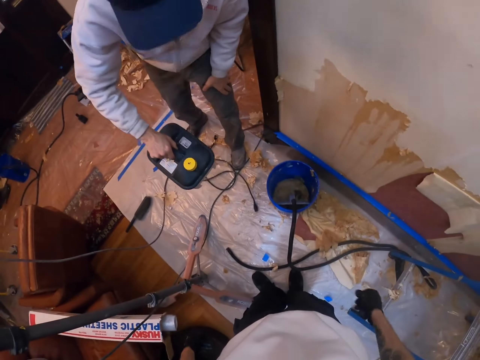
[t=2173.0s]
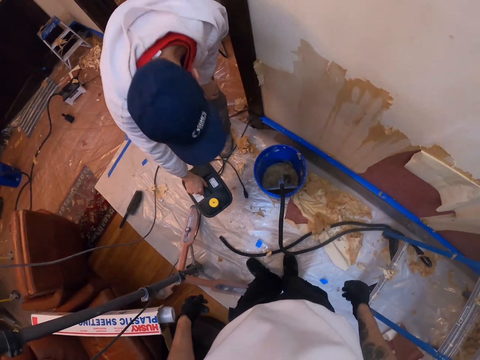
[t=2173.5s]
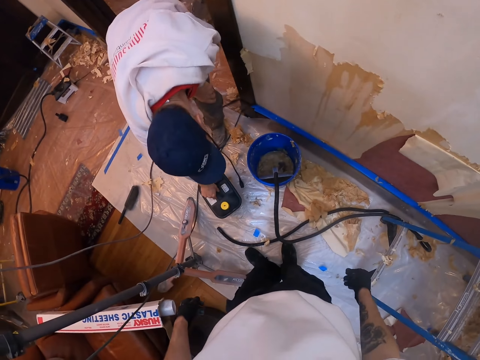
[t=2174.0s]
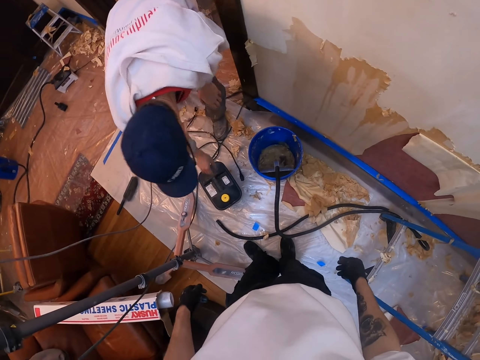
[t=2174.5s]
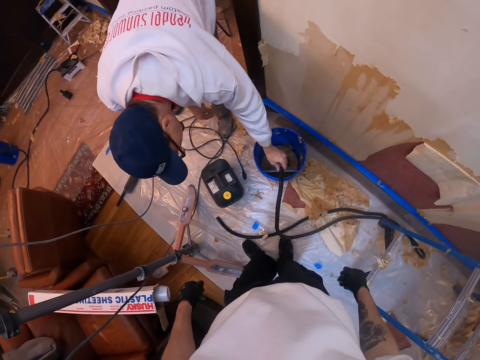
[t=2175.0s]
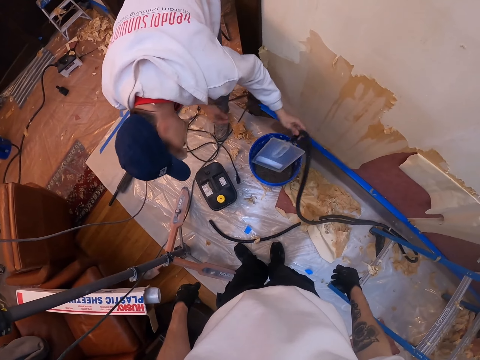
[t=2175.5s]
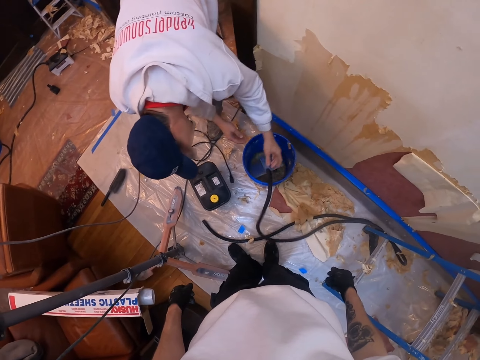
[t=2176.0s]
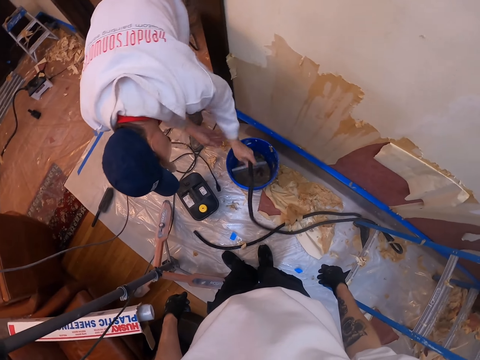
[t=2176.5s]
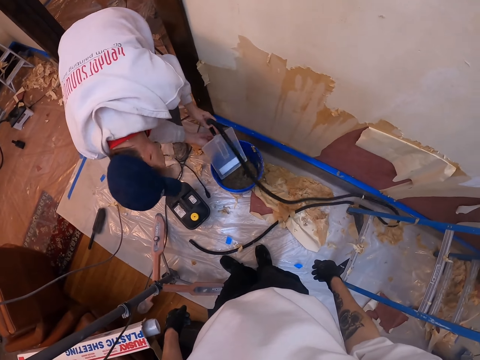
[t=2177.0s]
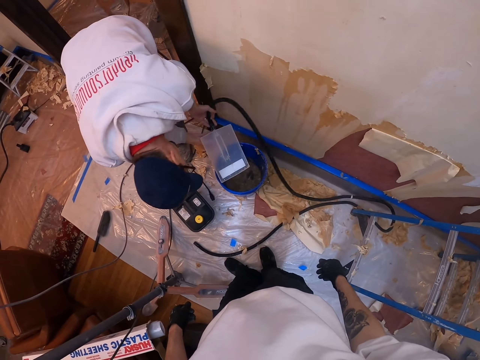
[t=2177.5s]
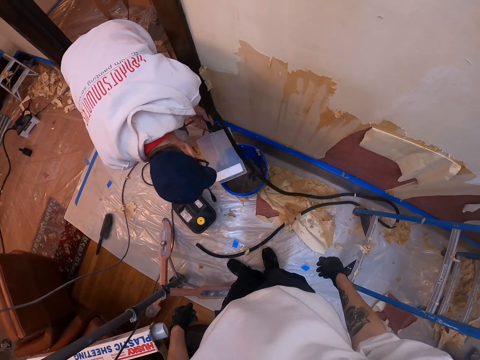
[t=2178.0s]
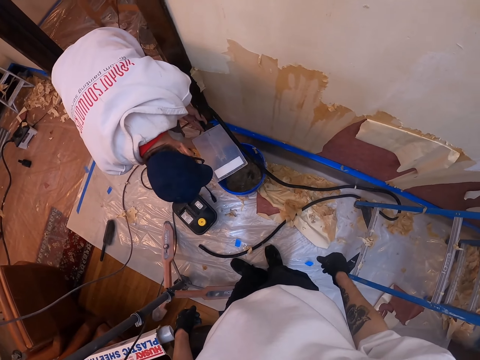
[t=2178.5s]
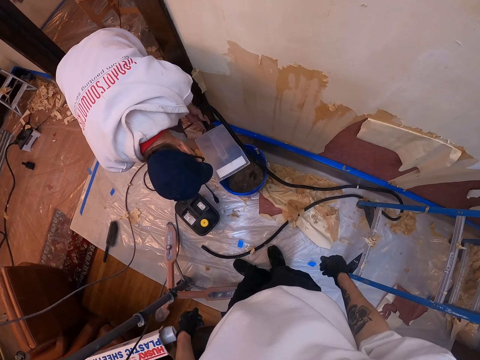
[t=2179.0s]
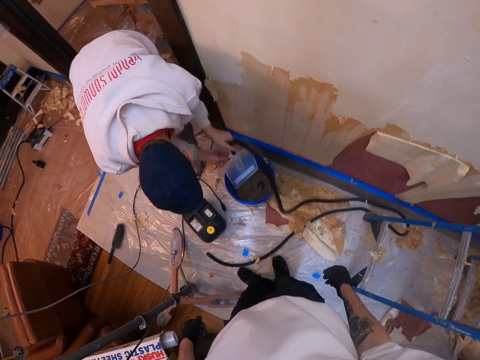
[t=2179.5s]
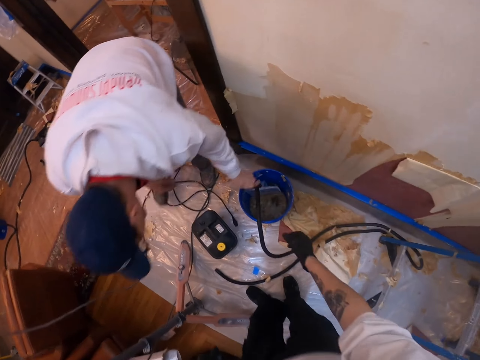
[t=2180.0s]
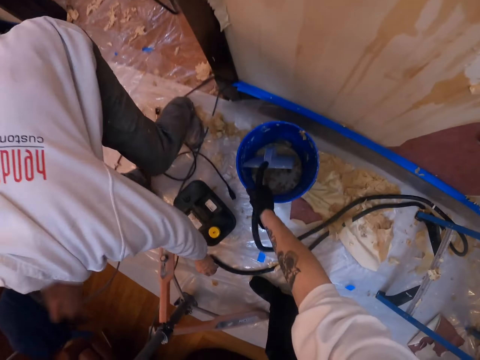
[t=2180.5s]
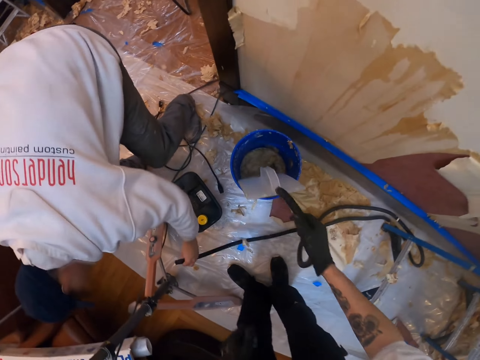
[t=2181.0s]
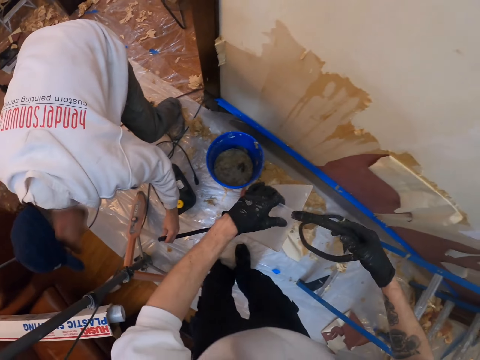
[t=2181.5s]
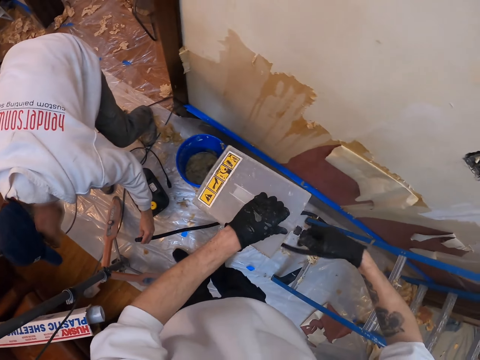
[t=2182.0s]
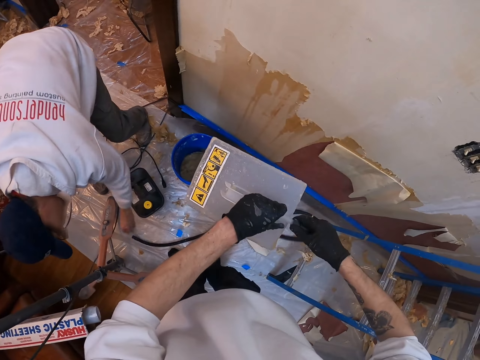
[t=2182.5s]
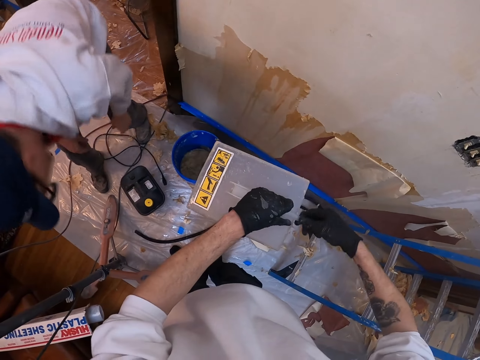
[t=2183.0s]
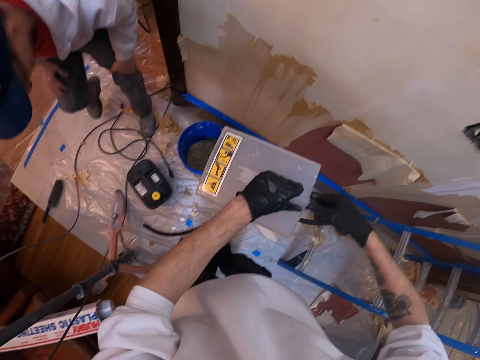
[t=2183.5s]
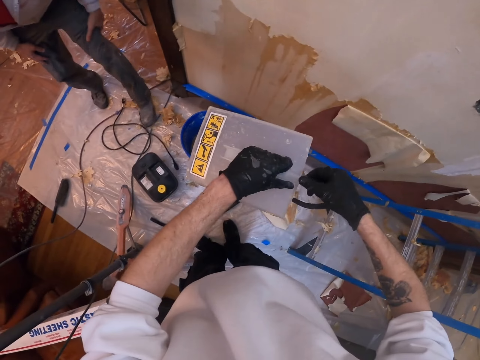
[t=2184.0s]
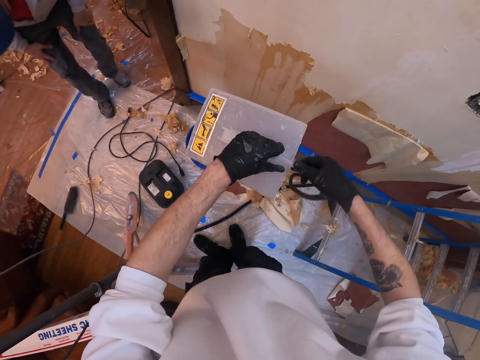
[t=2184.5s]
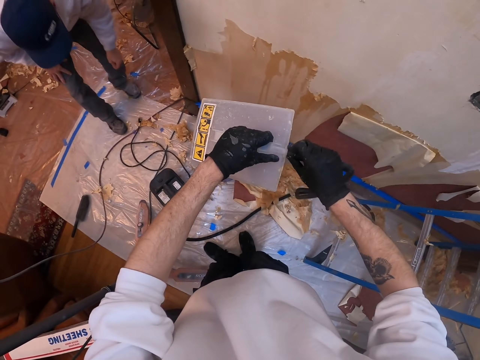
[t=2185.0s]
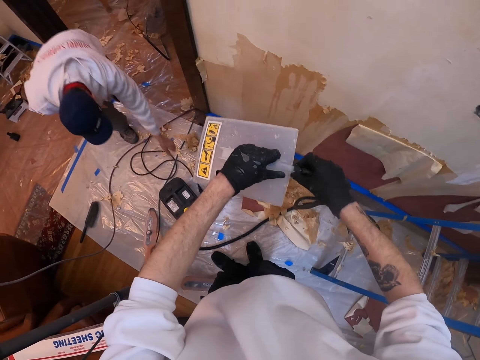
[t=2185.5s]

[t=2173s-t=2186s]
The camera wearer moves the right hand. A man puts the tank down. The man touches something. Another man looks at the wallpaper steamer. The camera wearer lifts up the wallpaper steamer. The other man holds the wallpaper steamer pipe. The camera wearer fixes the fuel pipe. They disconnect the wallpaper steamer.

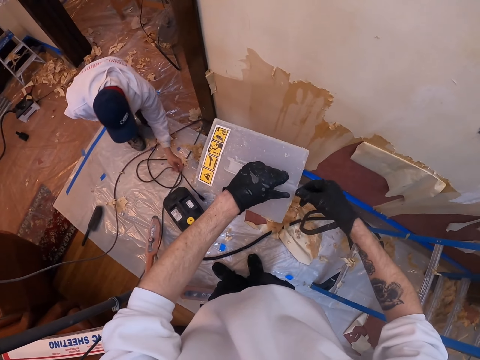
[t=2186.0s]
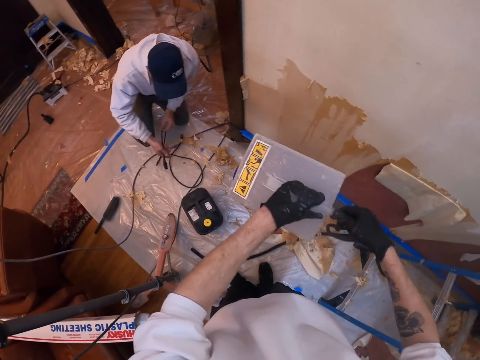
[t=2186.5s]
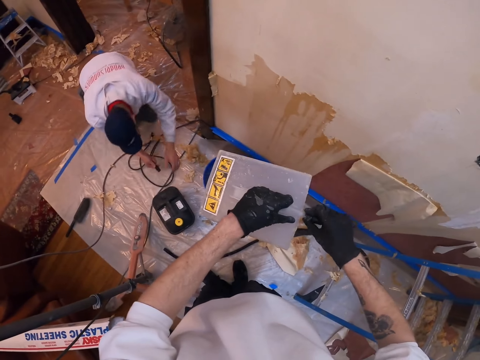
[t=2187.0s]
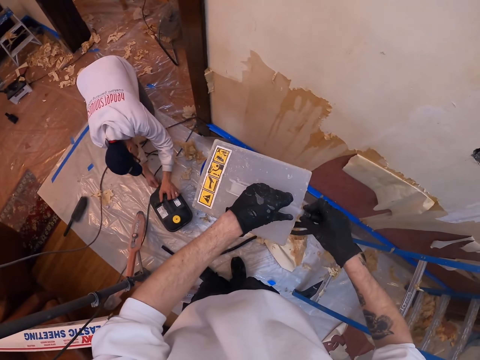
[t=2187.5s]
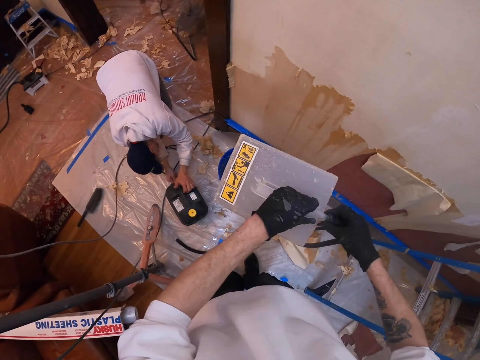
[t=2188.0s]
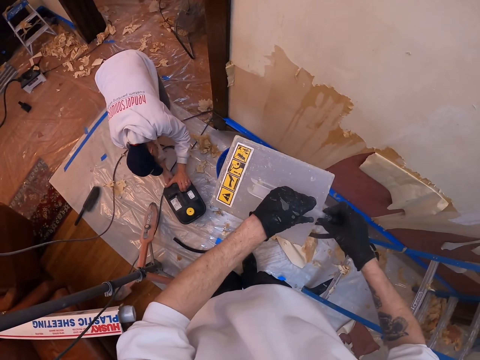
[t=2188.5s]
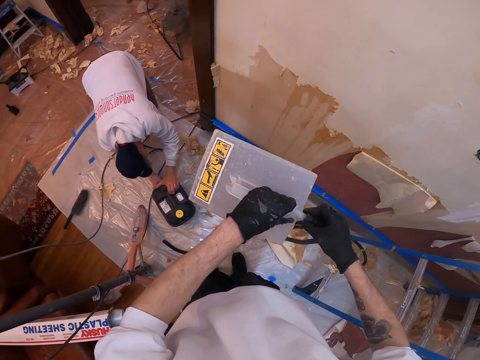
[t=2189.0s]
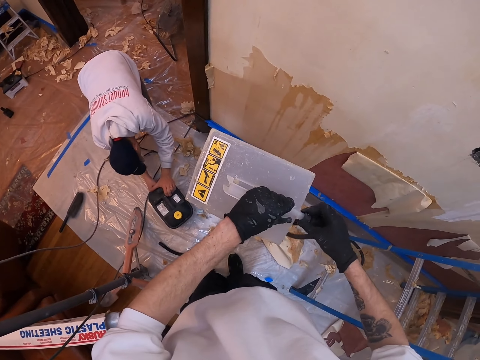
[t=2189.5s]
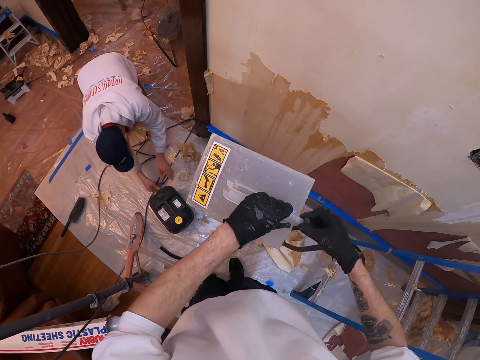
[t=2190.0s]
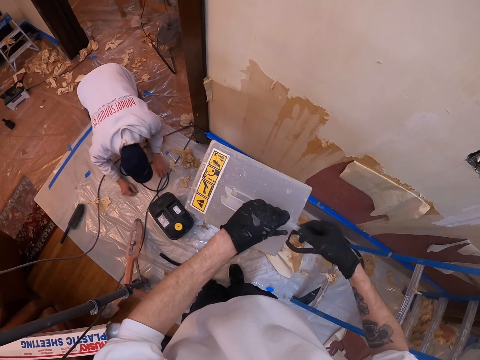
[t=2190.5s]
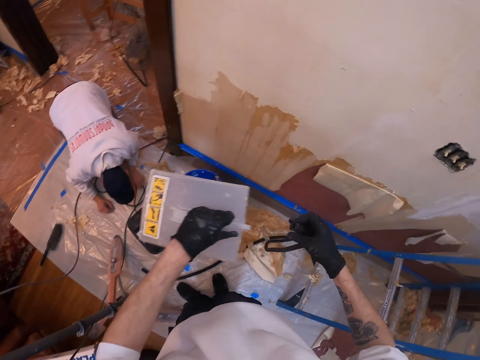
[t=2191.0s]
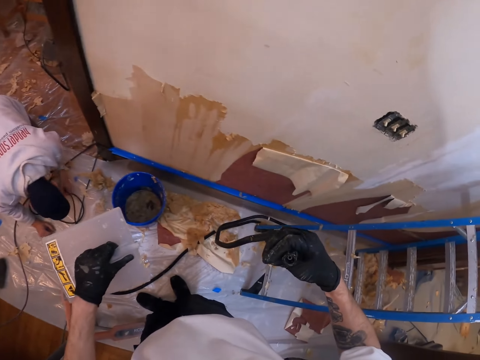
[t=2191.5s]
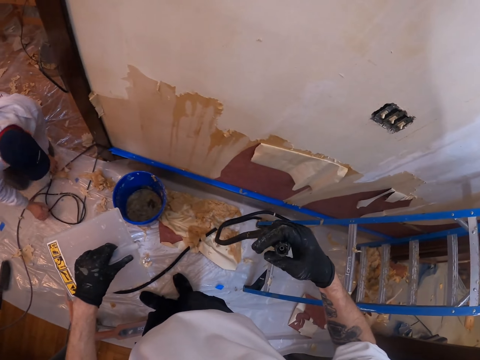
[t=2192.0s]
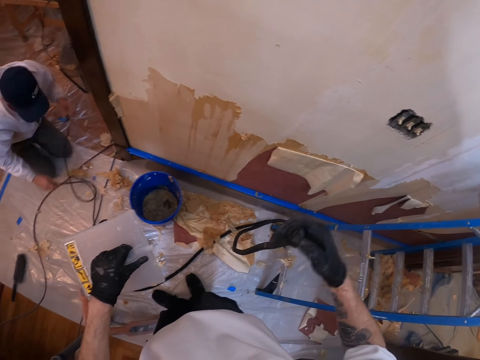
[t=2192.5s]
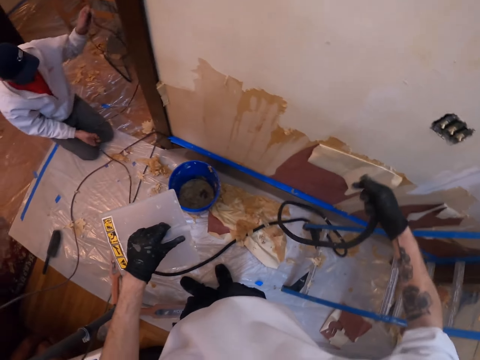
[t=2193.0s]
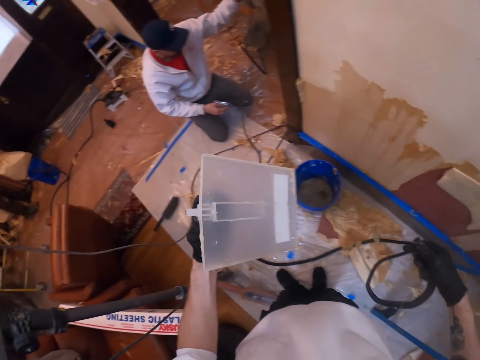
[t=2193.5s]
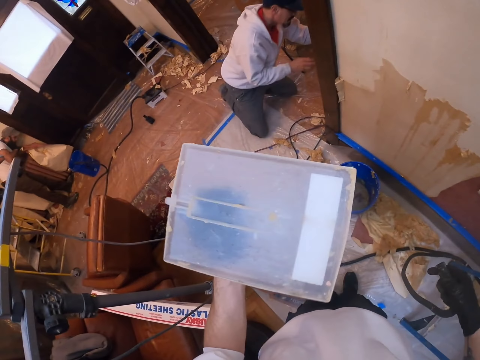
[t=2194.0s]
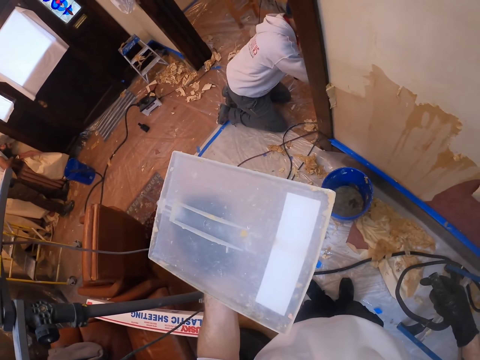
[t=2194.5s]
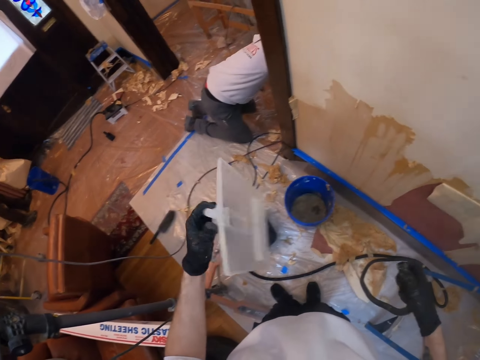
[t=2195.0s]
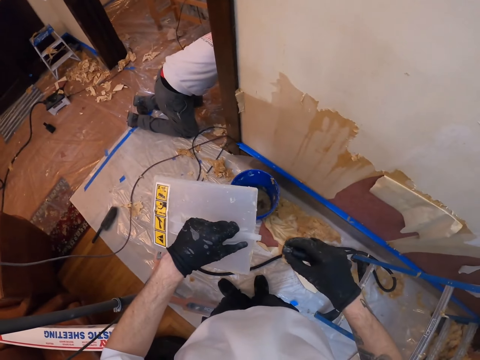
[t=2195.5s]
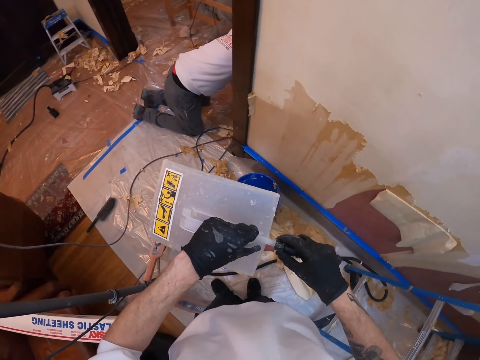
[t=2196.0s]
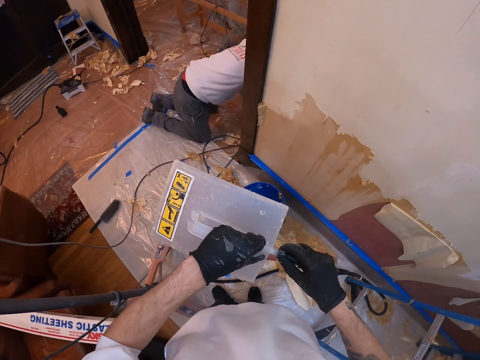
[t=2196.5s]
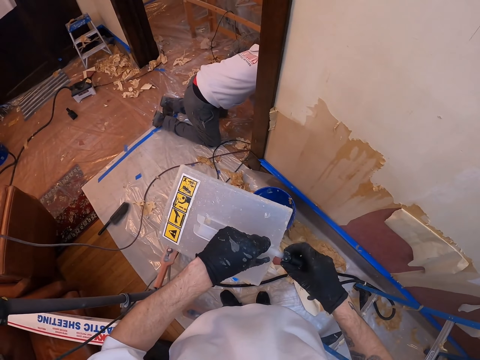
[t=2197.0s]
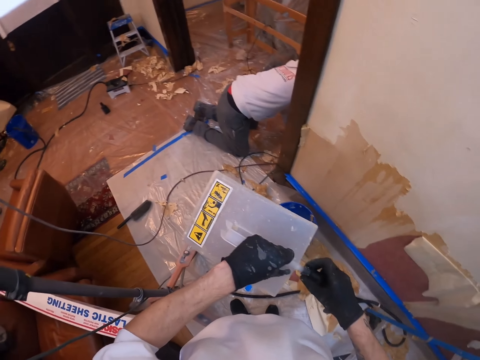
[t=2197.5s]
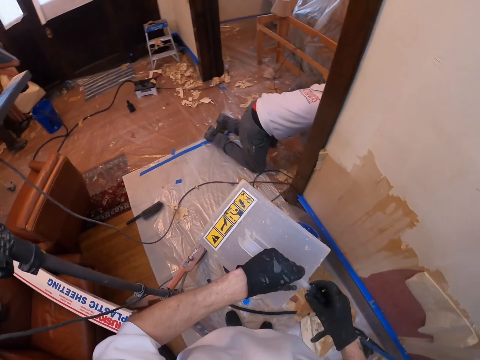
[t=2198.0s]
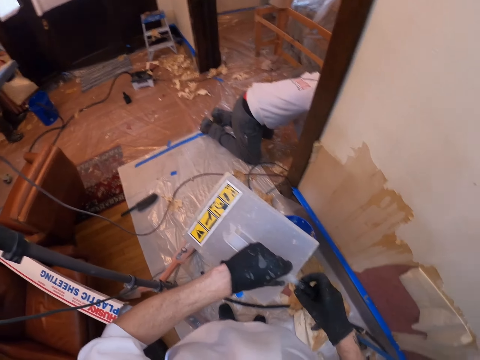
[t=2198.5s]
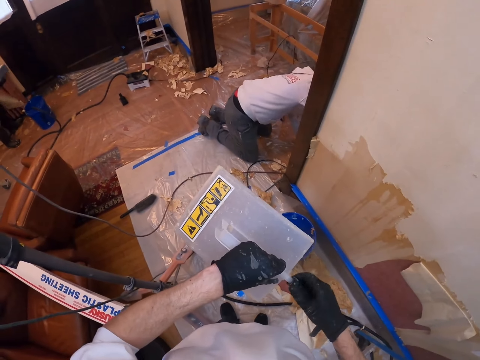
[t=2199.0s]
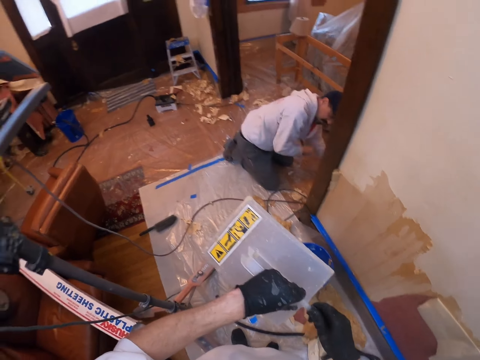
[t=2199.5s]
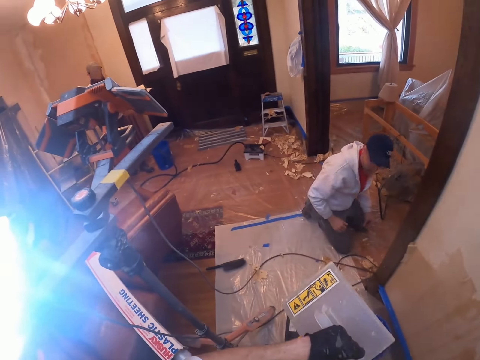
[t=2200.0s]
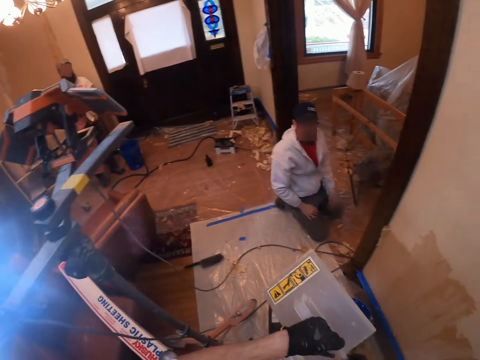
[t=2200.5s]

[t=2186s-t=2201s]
A man picks up the wallpaper steamer hose pipe or fuel pipe. The man connects the fuel pipe to the fuel jerry can. The camera wearer rotates the fuel pipe. They disconnect the fuel pipe. The man picks up the fuel pipe and pulls up the hose pipe steamer. The camera wearer holds something. The man does something. The camera wearer fixes the hose pipe in the steamer.
